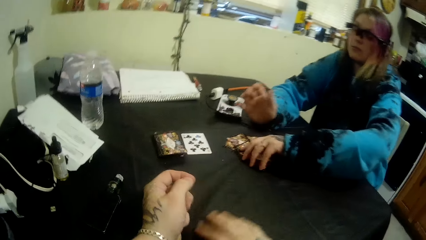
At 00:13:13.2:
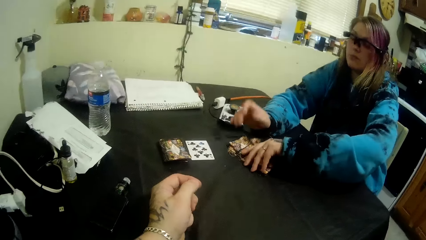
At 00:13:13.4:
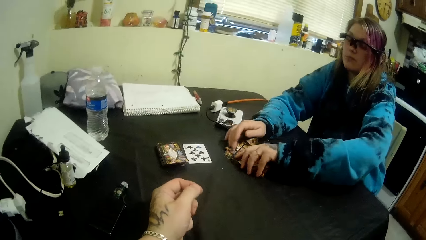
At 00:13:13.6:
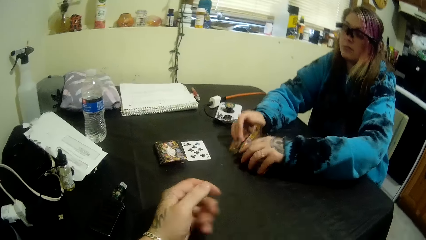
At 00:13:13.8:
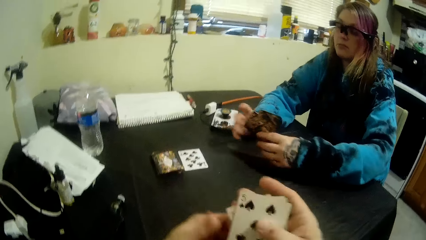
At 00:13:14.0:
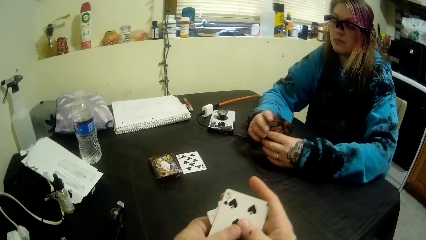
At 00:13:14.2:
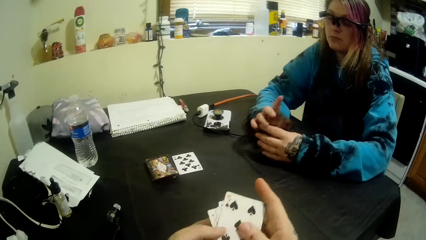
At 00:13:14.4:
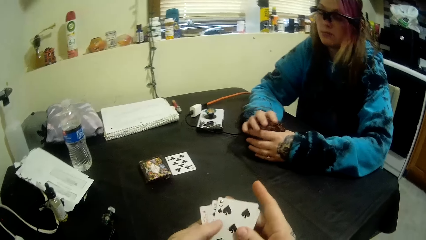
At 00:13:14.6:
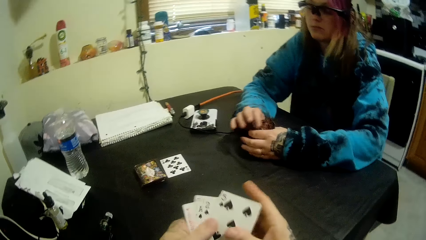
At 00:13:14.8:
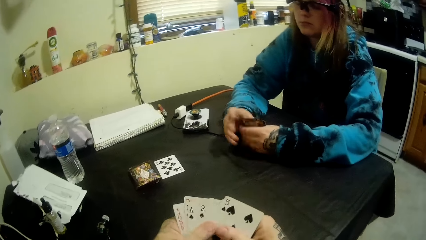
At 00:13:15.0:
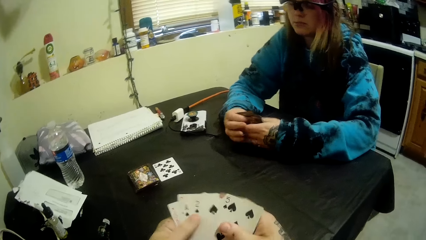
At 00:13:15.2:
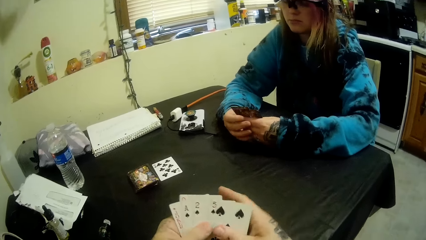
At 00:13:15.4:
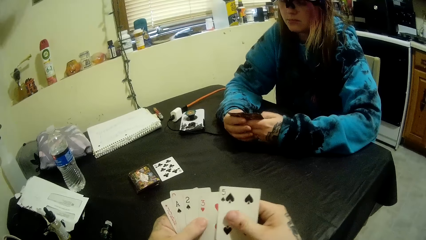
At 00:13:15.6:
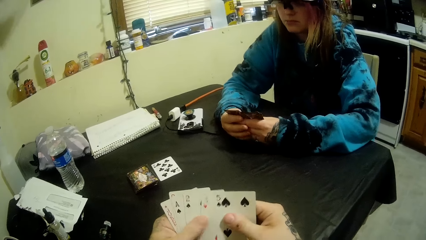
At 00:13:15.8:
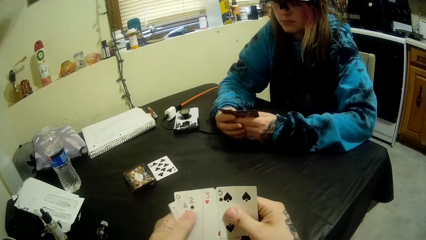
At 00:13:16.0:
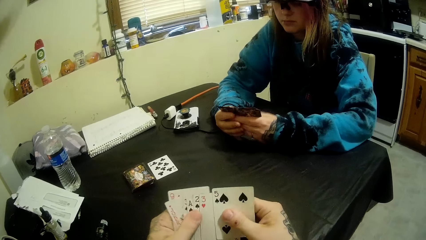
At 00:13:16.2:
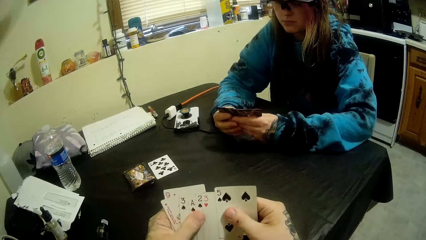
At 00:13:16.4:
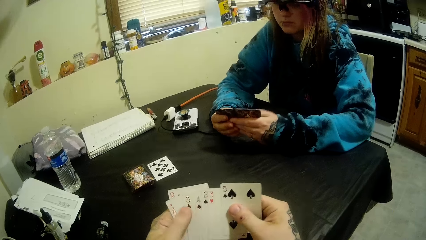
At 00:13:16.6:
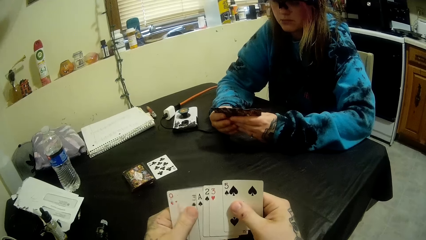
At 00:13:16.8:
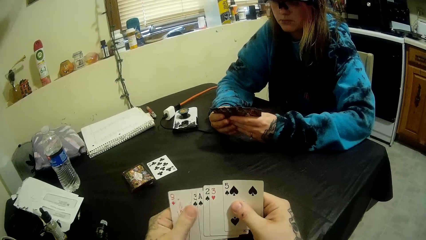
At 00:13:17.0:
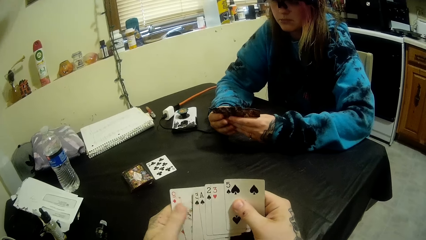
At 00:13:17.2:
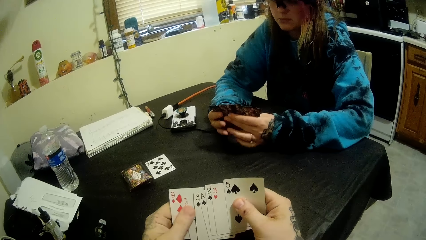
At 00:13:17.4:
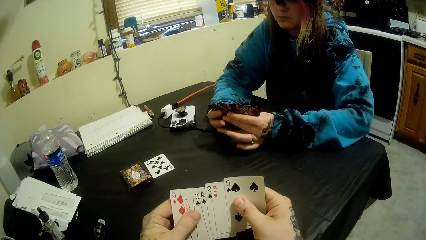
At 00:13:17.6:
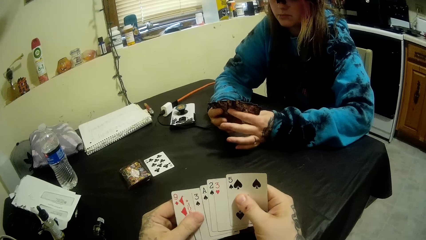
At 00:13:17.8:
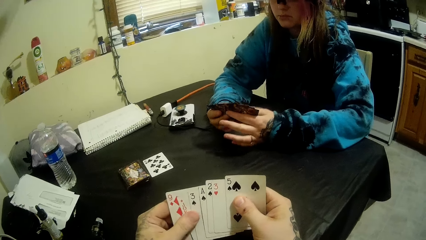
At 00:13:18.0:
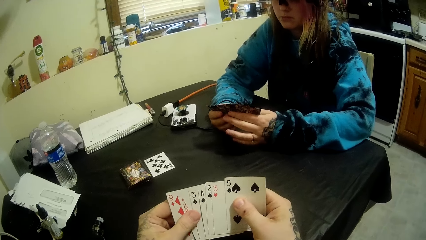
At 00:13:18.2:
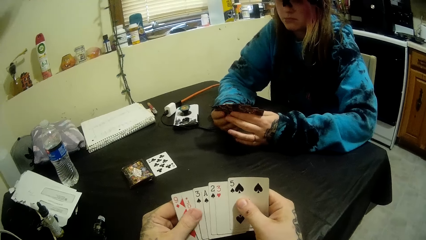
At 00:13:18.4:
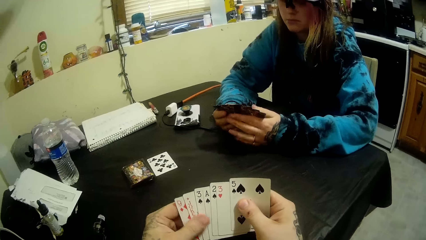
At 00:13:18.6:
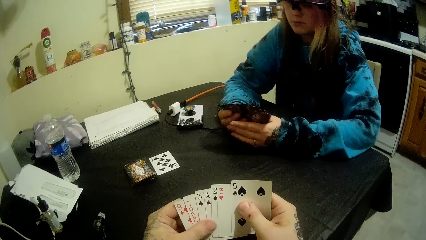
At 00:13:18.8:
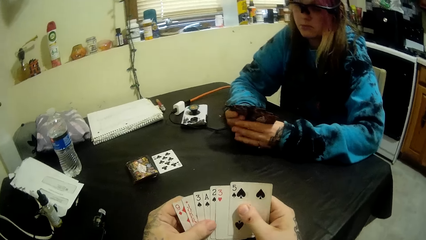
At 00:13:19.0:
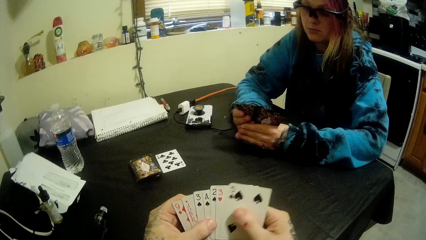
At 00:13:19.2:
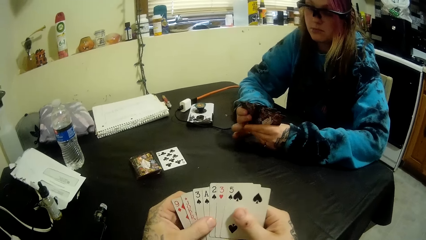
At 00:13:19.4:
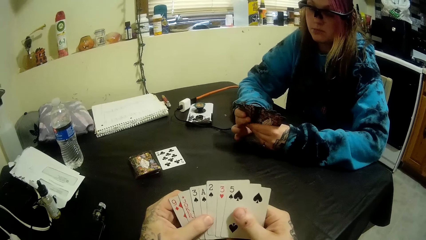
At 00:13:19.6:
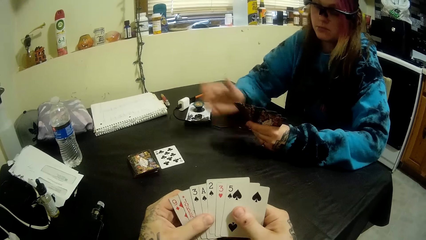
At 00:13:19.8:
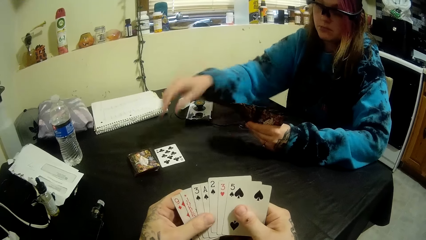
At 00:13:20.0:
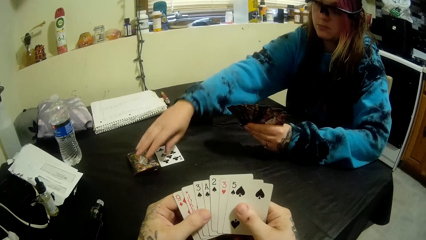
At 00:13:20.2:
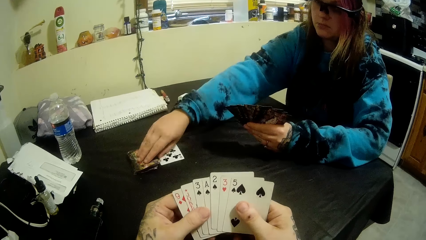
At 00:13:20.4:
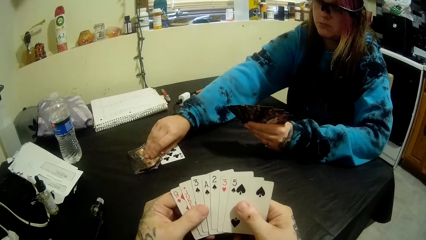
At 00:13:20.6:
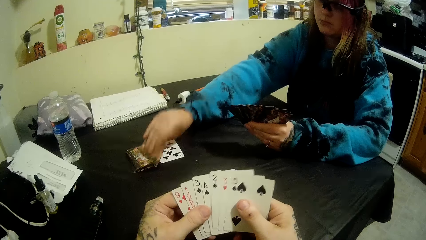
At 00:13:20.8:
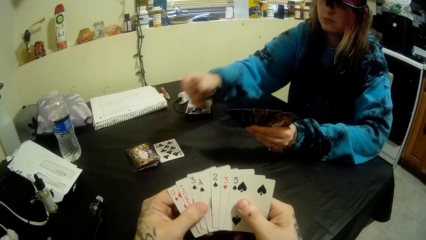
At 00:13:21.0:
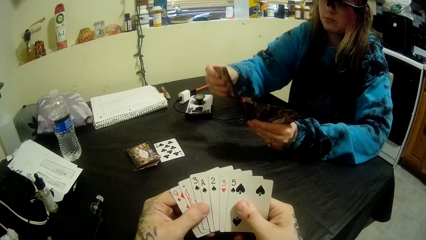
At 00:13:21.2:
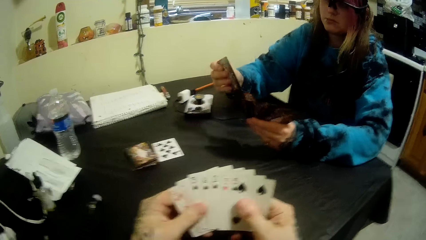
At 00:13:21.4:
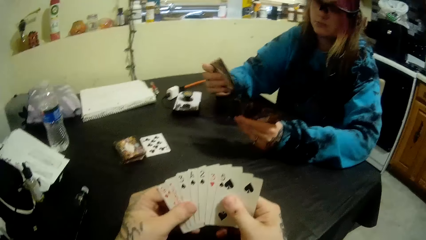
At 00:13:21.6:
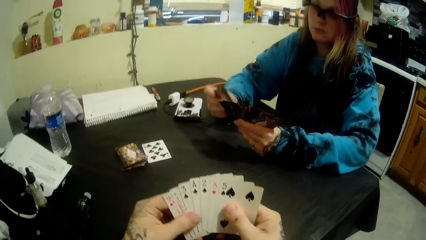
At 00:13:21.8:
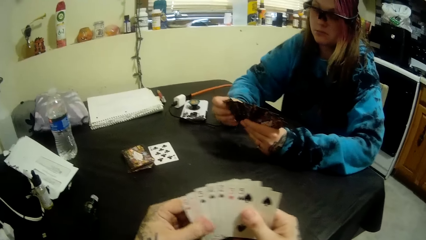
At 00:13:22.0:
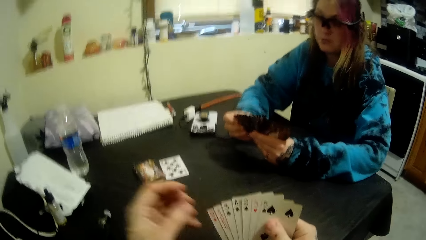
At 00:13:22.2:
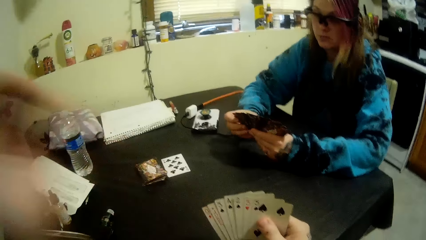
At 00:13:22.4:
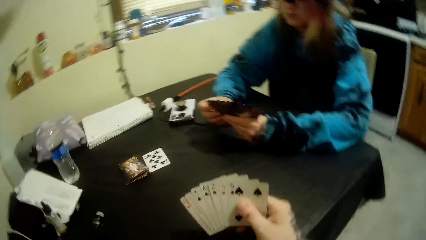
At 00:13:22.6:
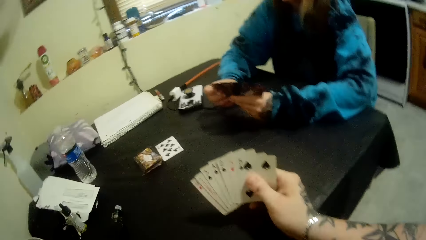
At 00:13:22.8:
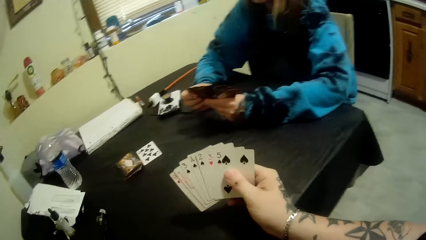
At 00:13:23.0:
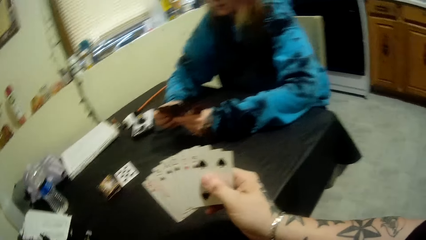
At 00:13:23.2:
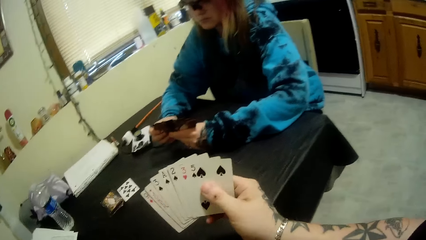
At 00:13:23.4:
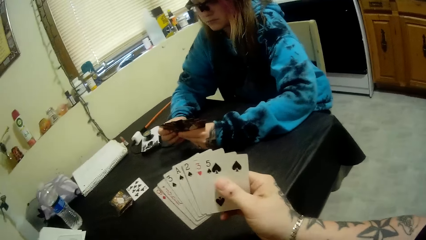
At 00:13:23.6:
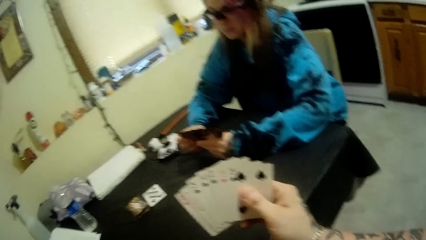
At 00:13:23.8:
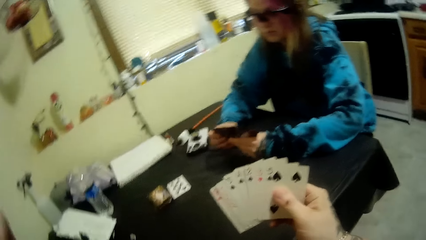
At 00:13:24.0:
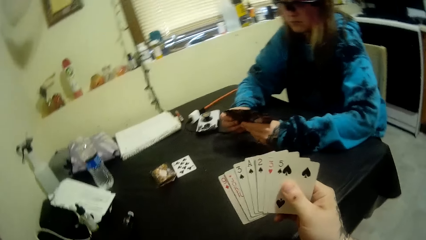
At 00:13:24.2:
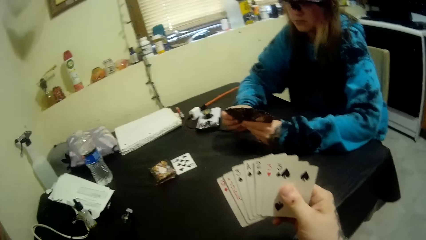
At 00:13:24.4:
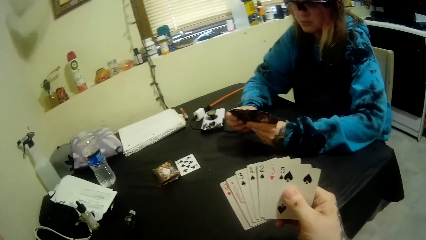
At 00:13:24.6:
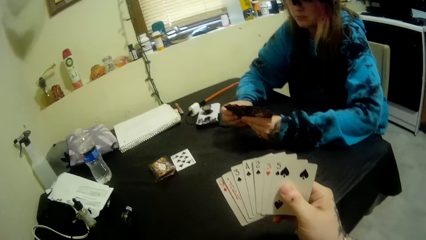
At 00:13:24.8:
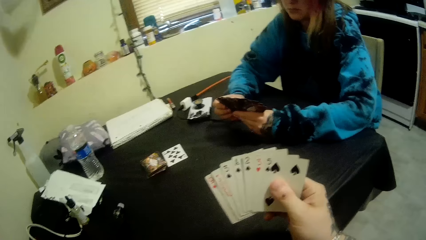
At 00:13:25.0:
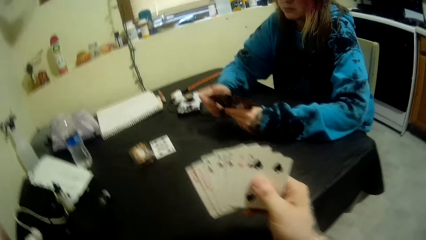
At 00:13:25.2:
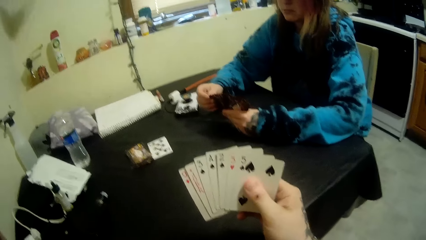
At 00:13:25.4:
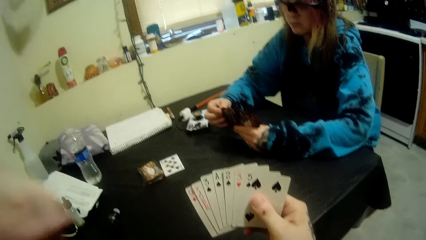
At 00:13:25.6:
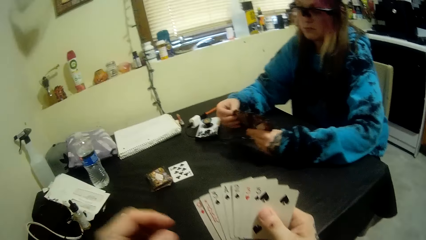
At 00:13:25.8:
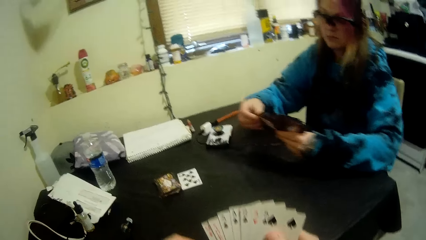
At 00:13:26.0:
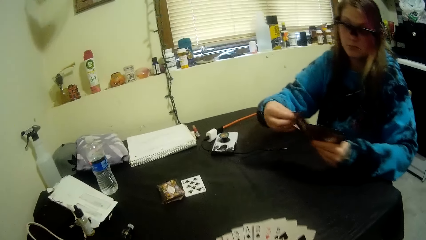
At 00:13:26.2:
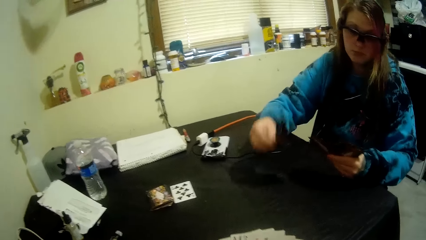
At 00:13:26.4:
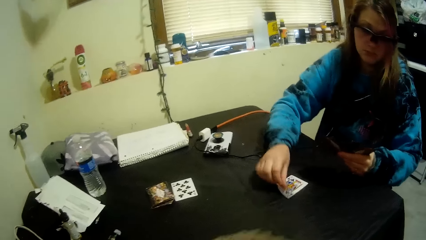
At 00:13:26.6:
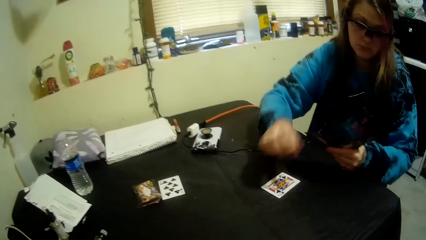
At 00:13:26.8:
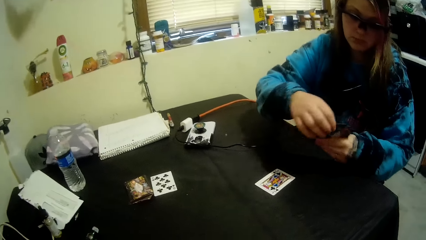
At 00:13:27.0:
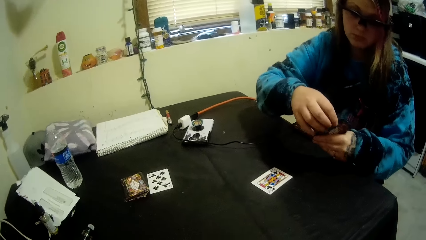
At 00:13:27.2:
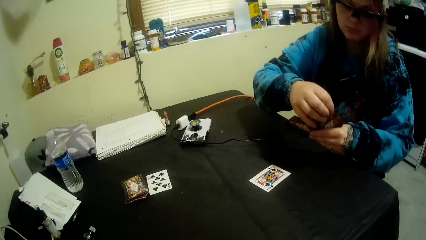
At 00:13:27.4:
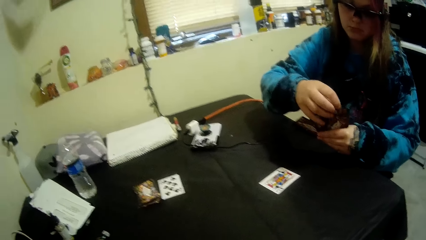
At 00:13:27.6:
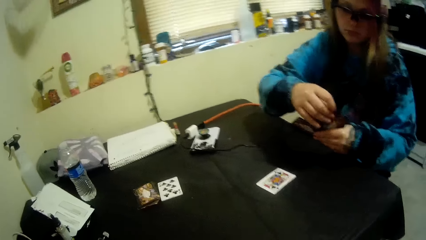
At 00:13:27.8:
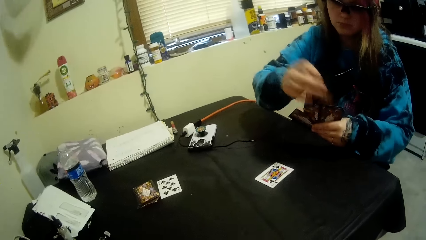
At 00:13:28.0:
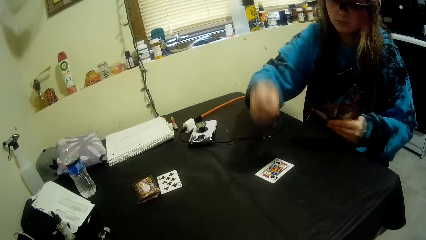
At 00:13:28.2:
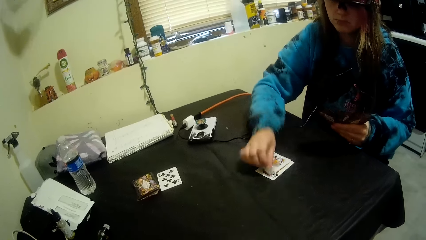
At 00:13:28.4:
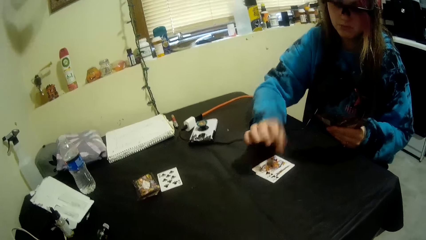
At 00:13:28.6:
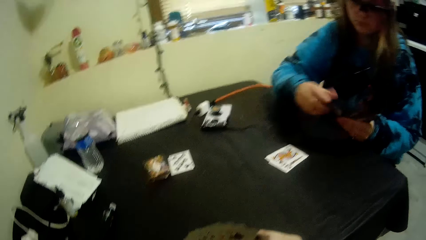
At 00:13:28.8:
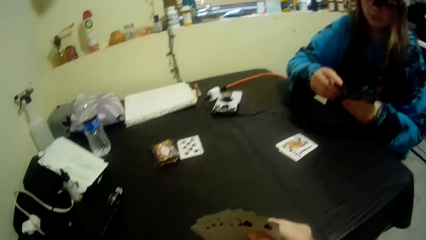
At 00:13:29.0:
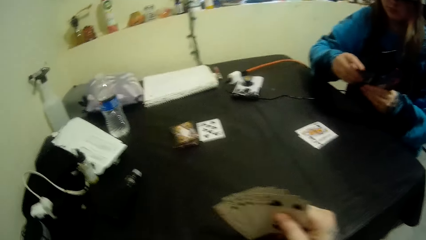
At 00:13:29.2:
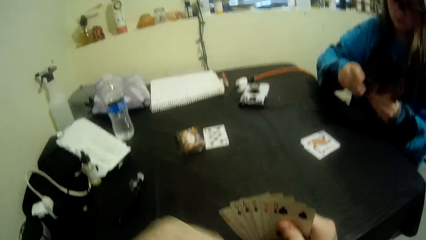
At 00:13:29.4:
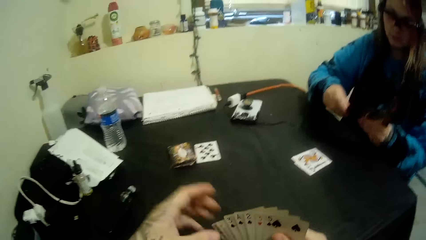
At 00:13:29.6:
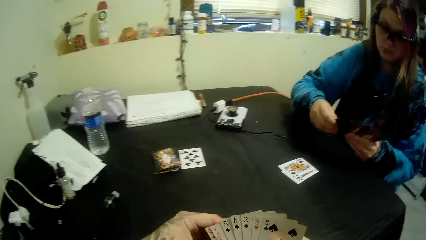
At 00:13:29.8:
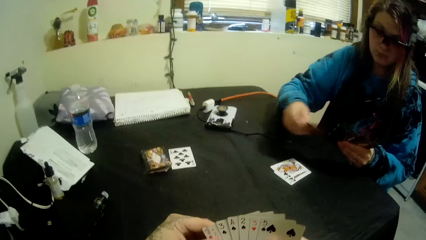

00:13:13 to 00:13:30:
The camera wearer picks the cards on the table with his right hand. The woman picks the card on the table. The camera wearer looks at the cards in his hands. The woman picks another card on the table. The camera wearer adjusts the camera. The woman puts the cards on the table.
